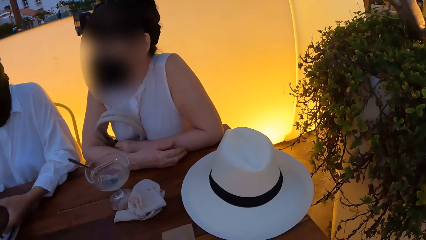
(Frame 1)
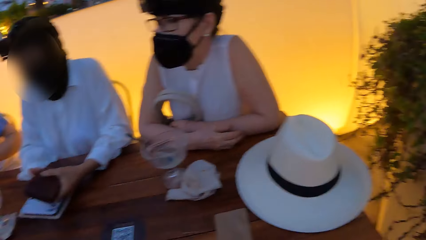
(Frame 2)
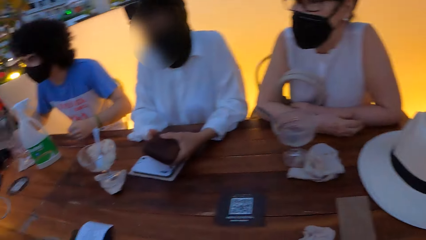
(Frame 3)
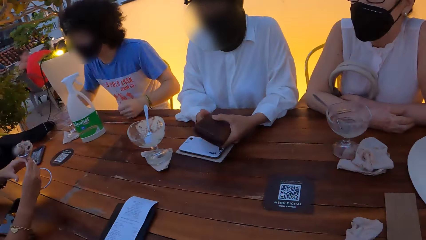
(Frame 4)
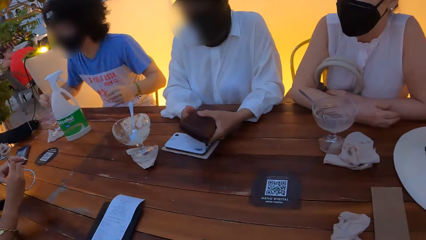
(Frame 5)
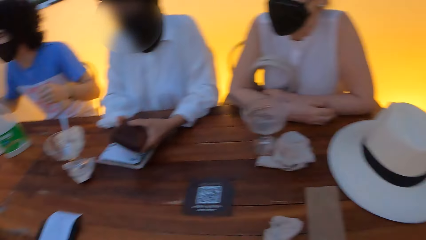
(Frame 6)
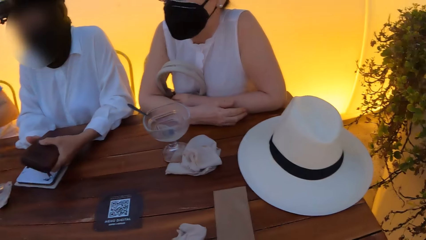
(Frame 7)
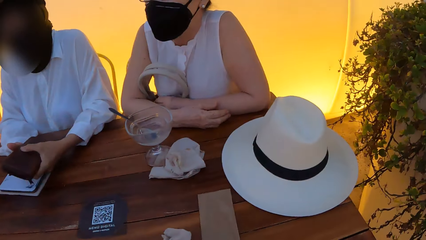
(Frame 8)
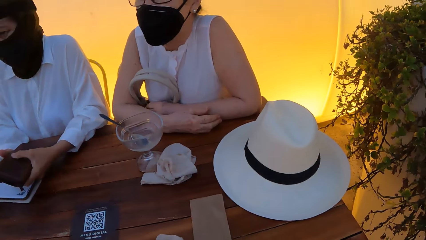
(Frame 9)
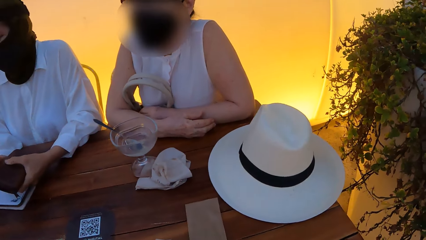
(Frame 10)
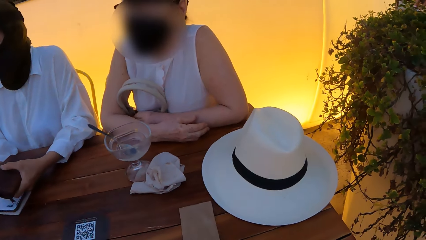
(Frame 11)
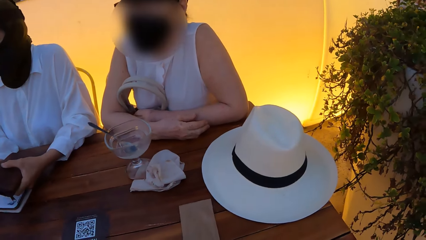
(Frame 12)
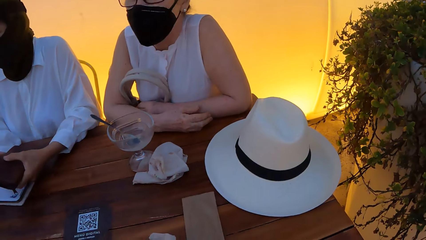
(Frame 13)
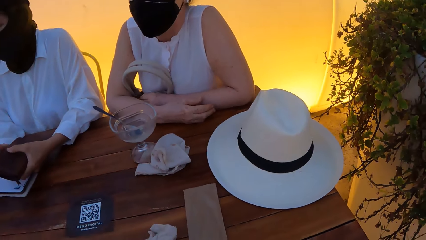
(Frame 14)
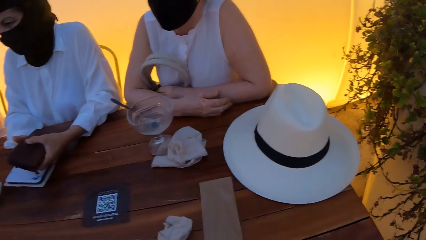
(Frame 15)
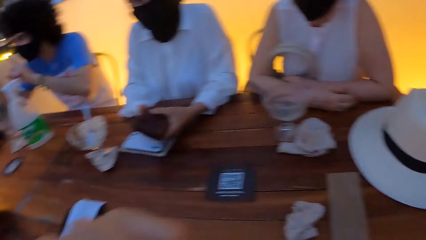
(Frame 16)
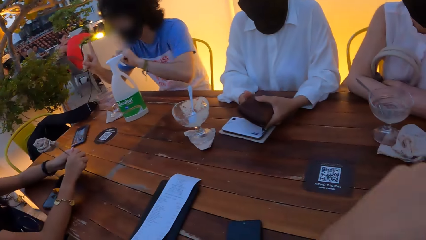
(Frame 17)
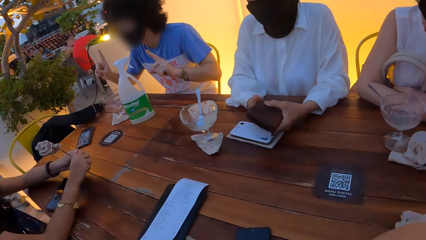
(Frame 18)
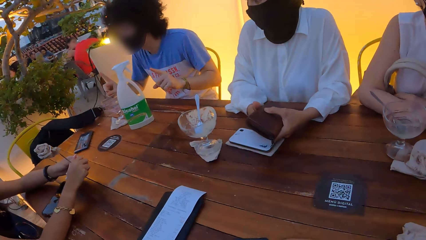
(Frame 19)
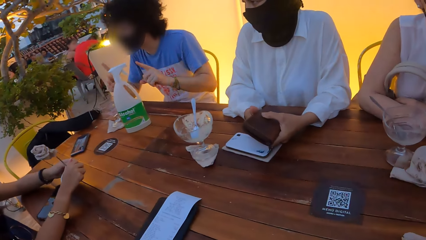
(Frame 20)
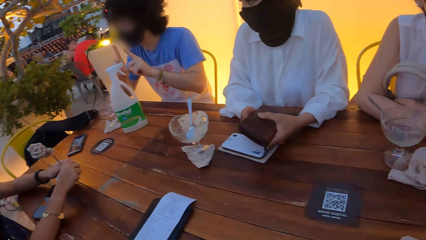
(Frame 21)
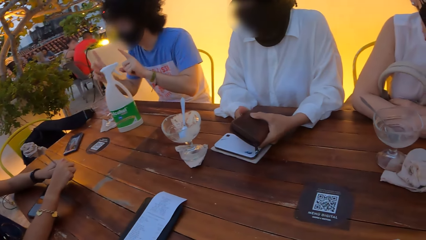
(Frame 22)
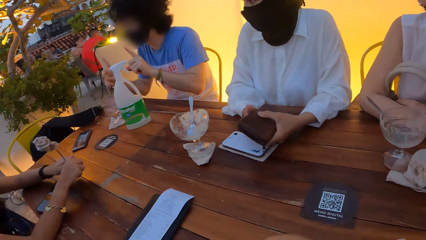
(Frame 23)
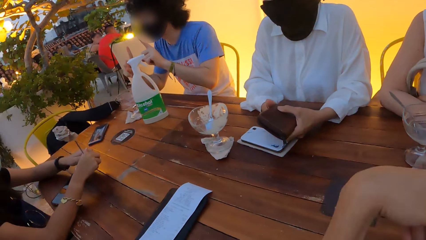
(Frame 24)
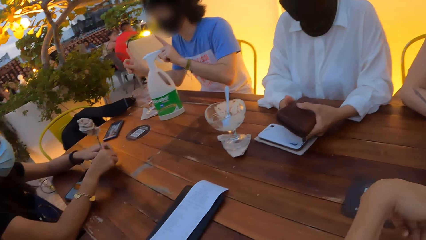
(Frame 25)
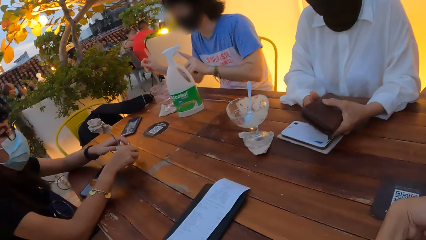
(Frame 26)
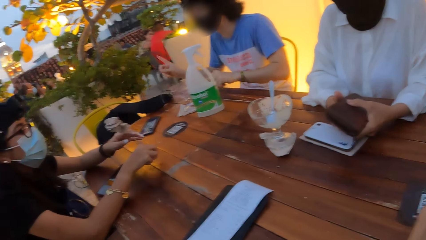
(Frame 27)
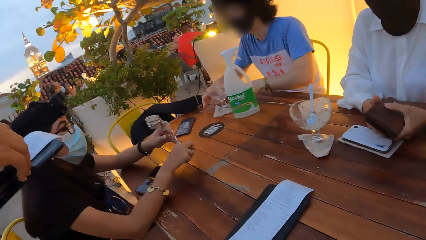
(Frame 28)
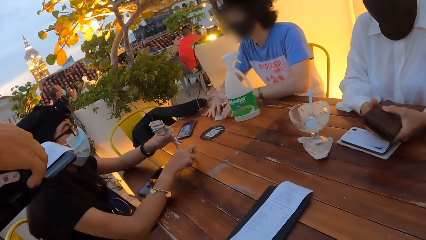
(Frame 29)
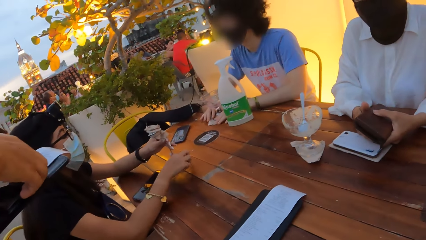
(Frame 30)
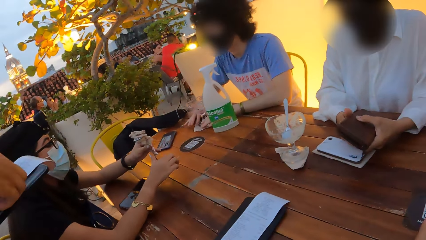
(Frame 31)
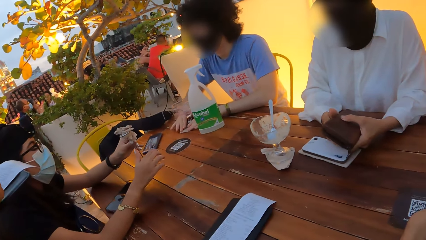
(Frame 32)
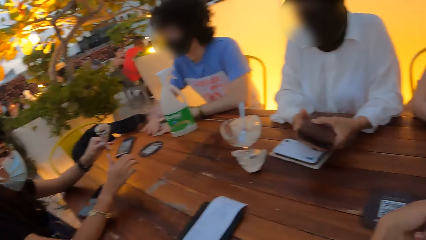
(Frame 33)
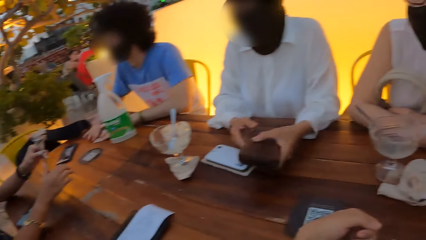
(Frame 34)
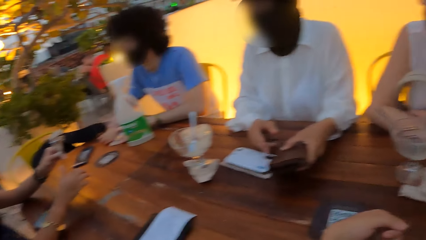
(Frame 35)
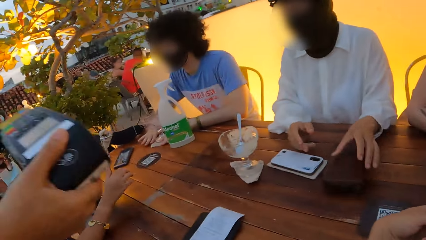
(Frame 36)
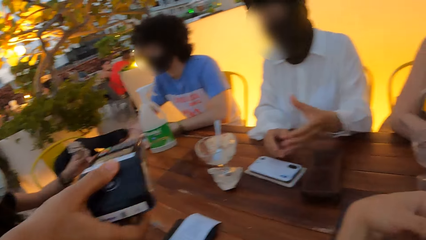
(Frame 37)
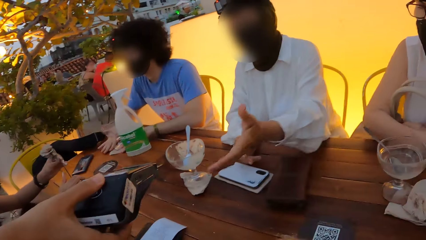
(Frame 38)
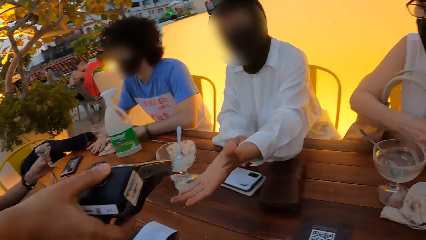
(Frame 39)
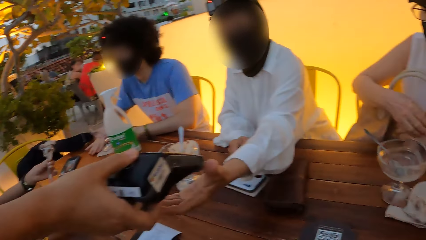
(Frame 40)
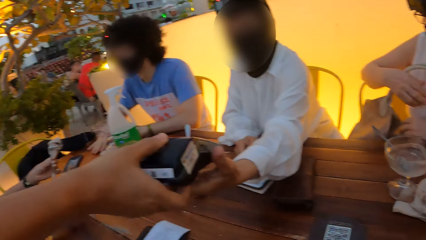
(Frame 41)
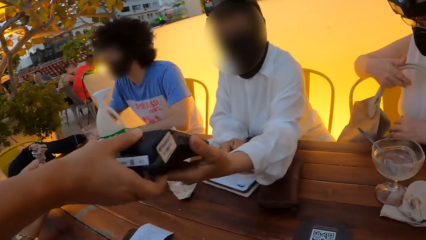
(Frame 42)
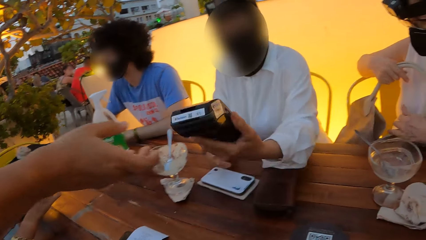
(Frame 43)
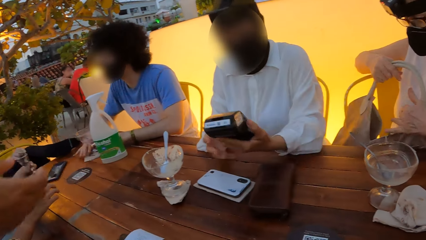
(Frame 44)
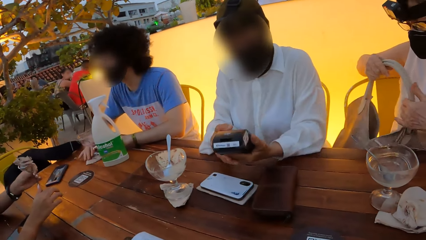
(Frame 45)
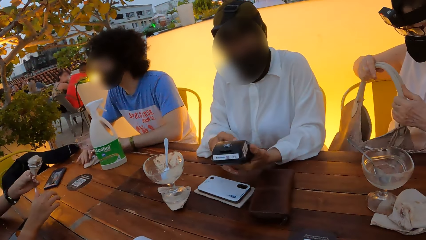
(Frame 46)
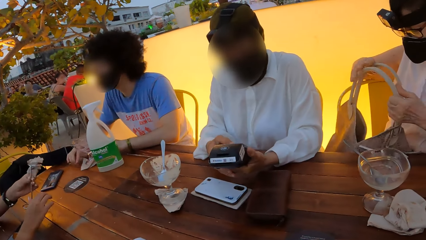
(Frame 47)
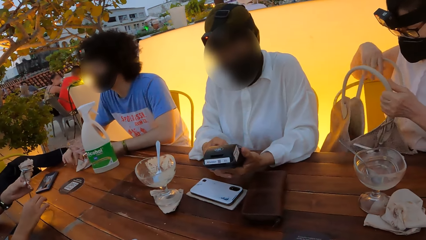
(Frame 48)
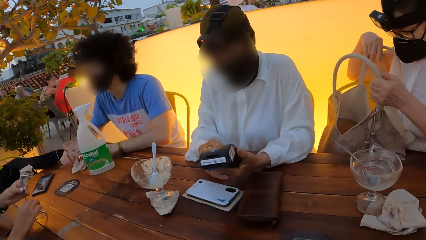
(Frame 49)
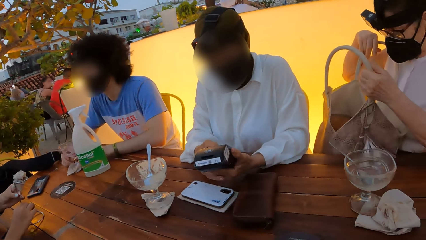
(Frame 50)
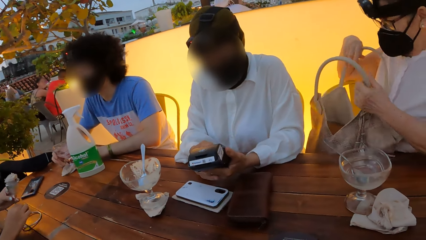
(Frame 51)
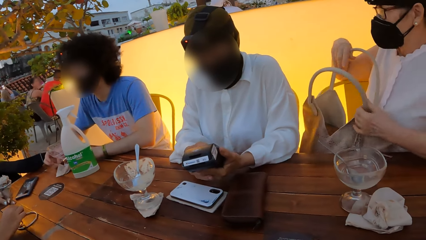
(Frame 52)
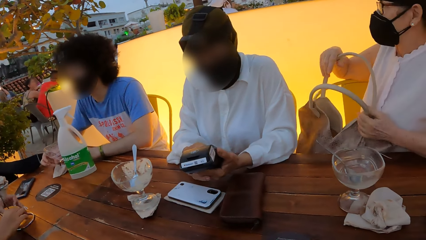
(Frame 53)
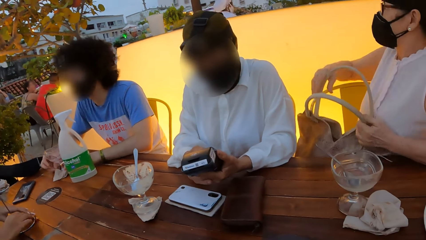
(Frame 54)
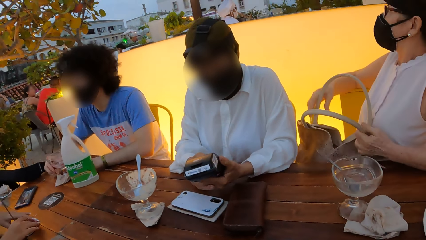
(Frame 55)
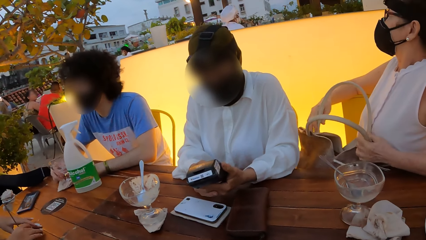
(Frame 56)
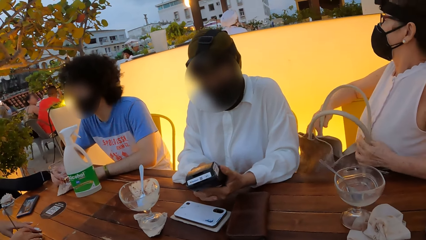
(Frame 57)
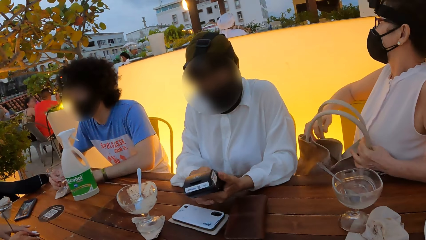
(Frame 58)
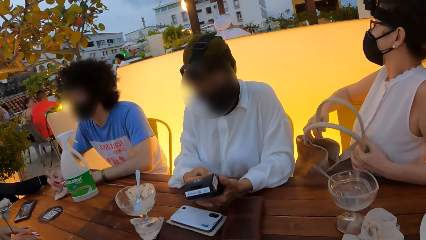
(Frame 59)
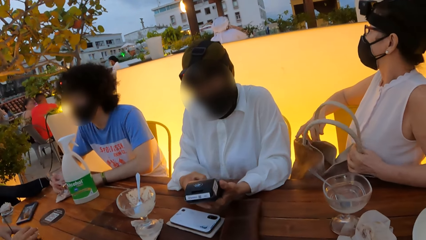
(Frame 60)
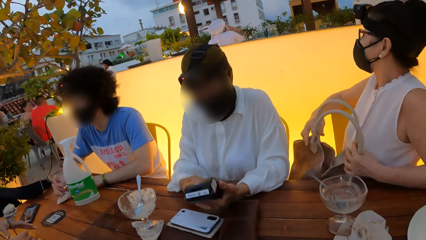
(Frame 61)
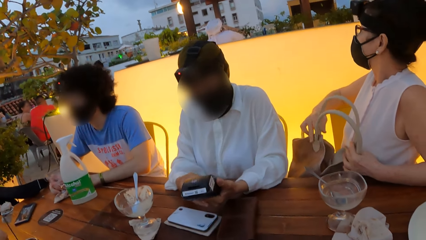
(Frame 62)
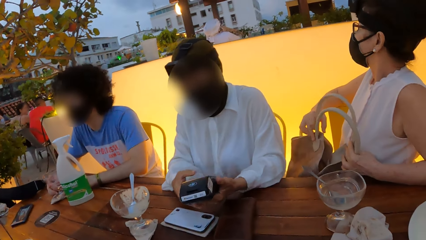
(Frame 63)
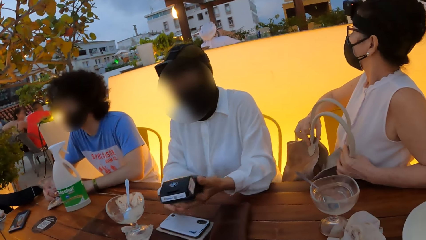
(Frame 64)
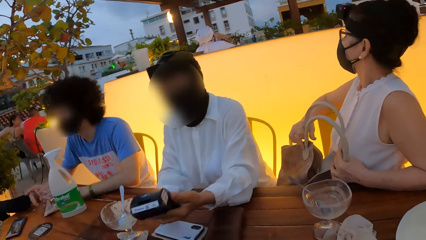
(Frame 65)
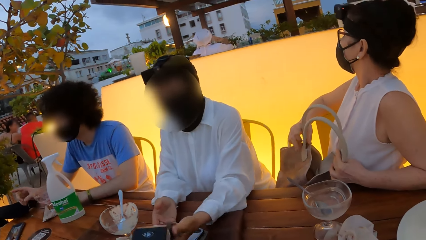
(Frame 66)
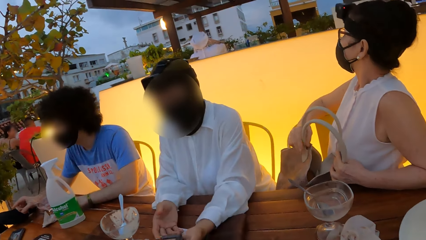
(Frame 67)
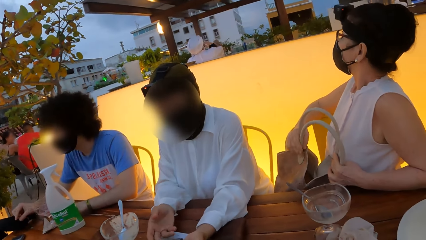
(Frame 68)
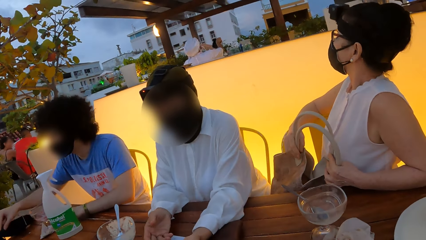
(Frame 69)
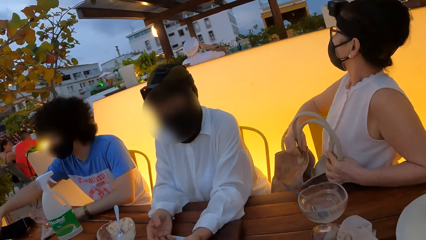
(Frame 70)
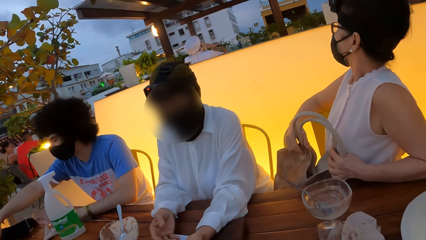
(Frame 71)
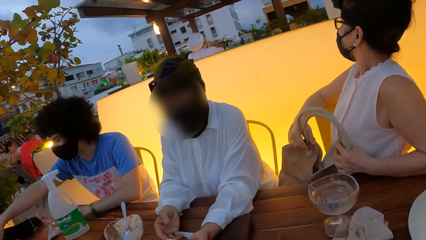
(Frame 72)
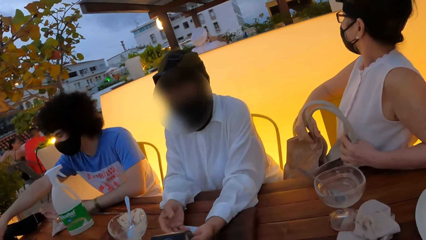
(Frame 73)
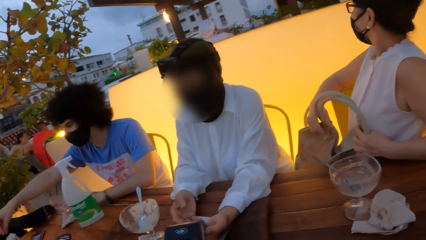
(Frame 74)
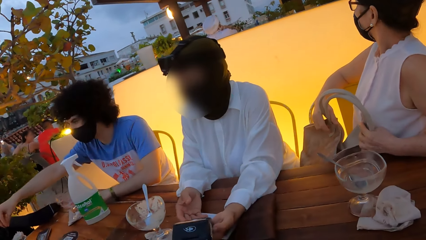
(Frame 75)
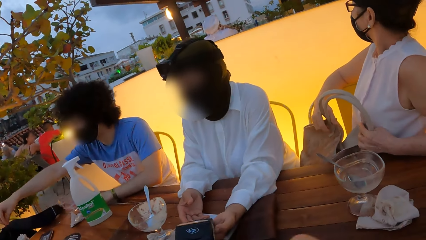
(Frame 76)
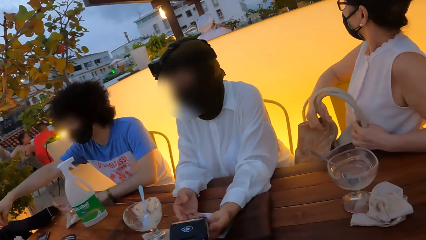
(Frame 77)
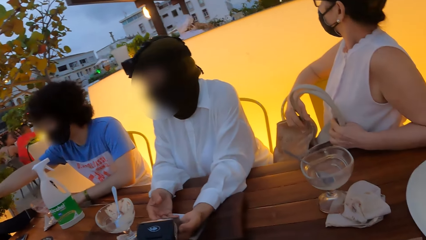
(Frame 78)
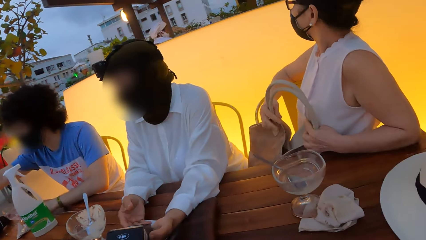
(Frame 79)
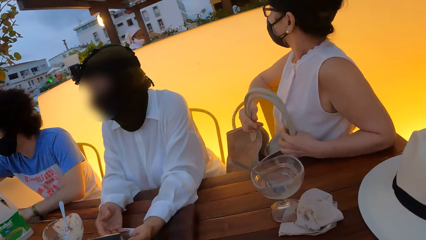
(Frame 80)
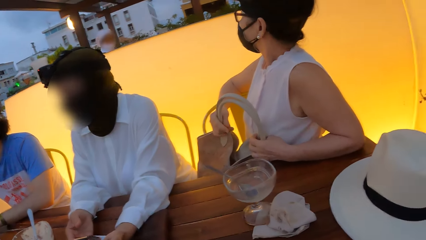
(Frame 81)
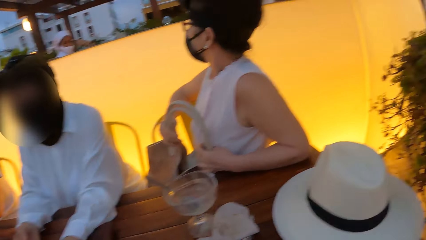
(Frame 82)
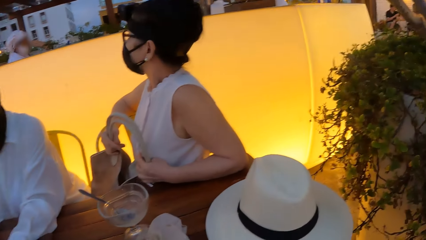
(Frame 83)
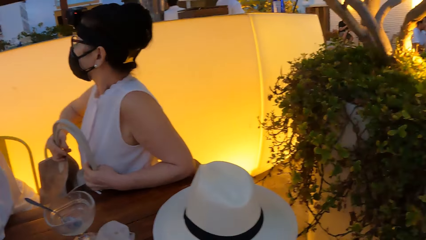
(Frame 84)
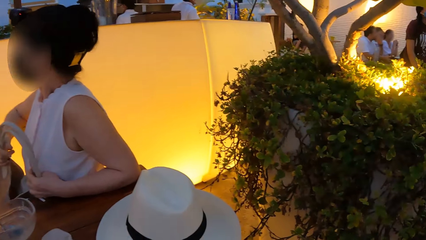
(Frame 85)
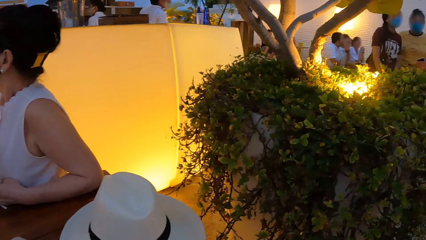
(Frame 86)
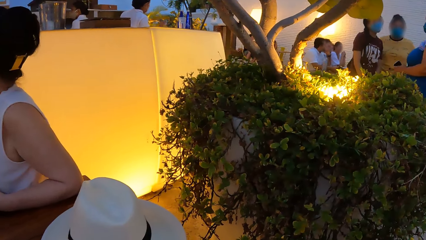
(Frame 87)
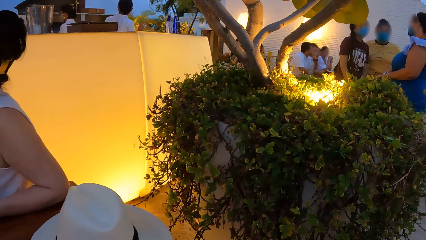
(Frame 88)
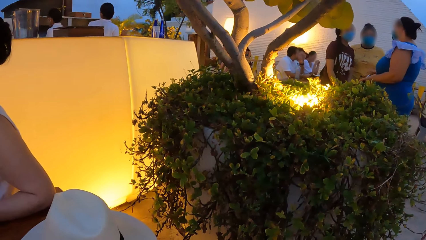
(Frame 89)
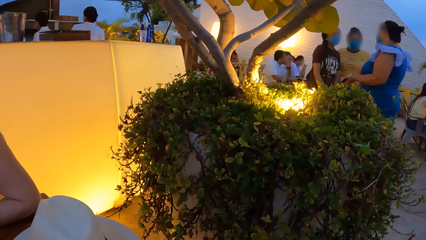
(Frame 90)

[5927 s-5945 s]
A person holds a flower. The camera wearer stares around. He moves his hand. Another person interacts with the first person. A third person puts the purse on the table. The third person picks a credit card machine from a fourth person. The third person presses the credit card machine. The third person places the credit card machine on the table. The camera wearer looks around. A fifth person stares at the back.
